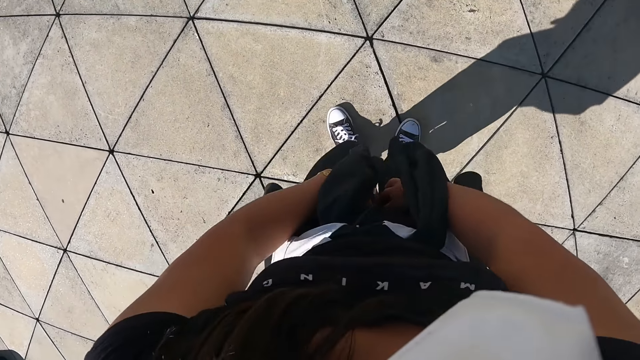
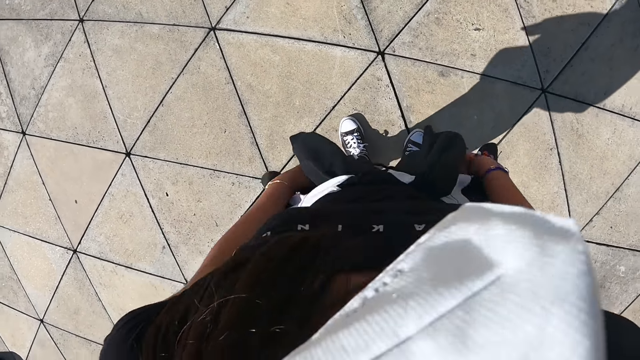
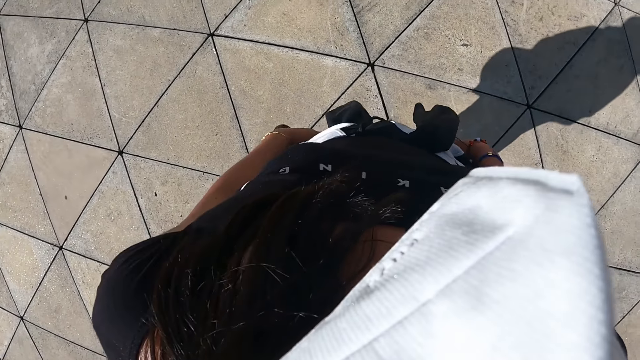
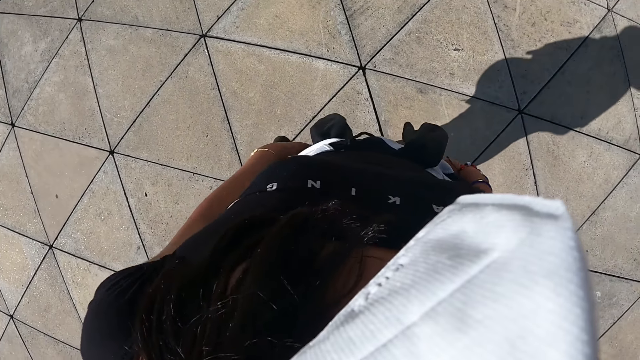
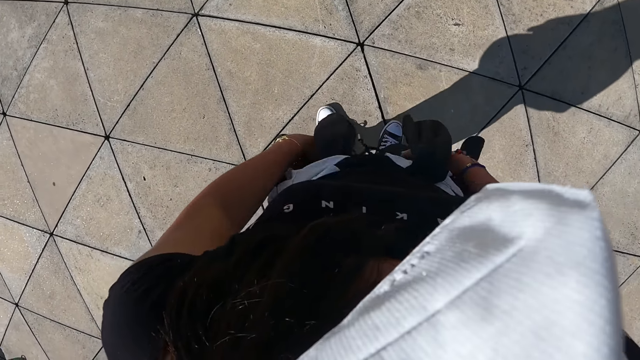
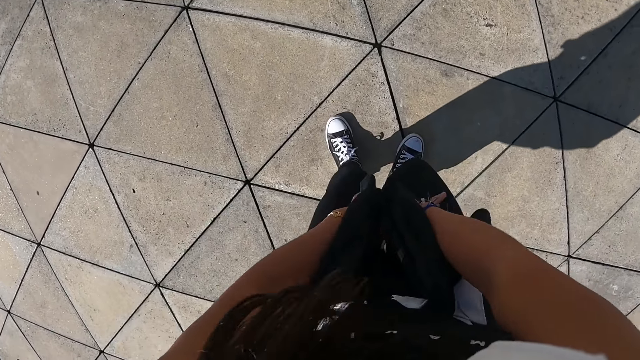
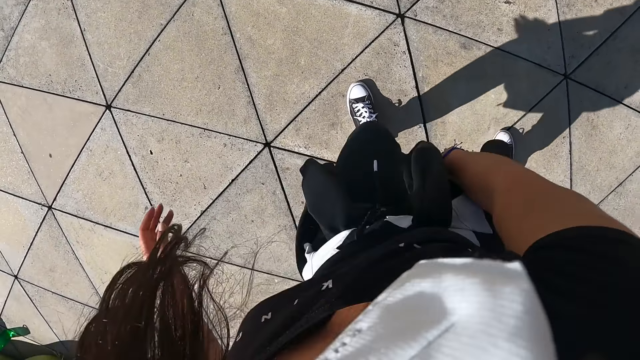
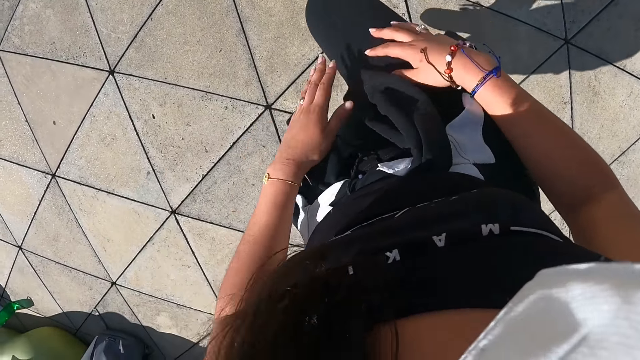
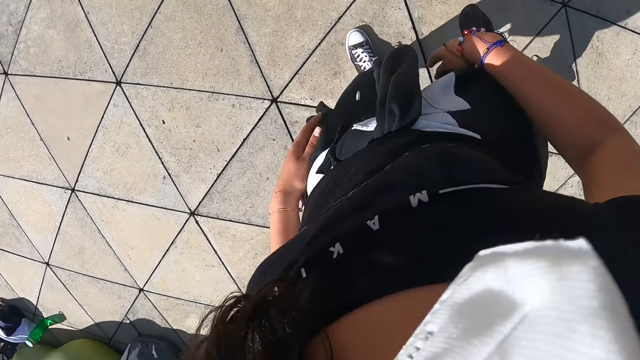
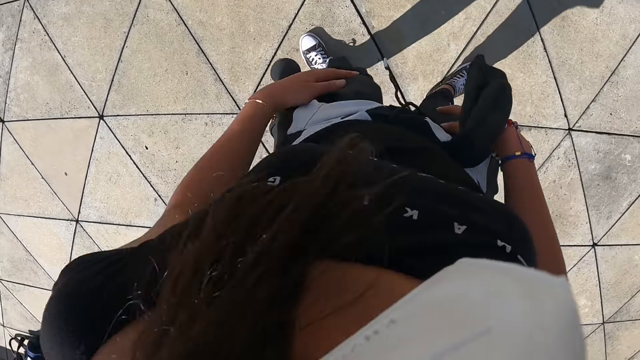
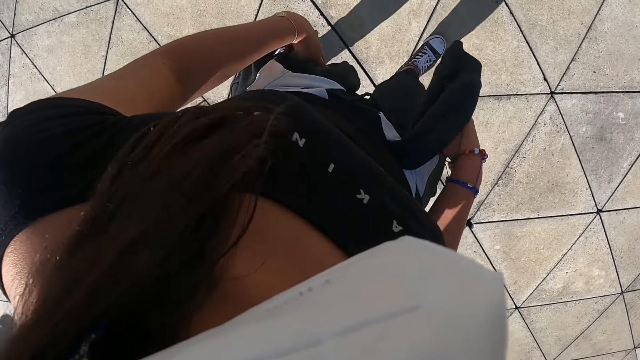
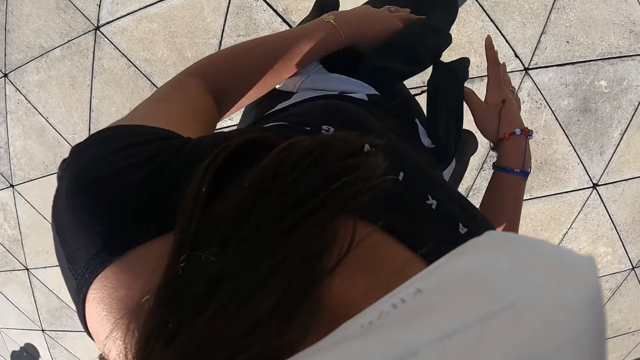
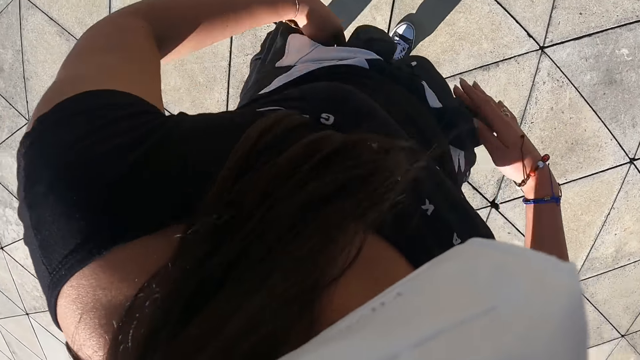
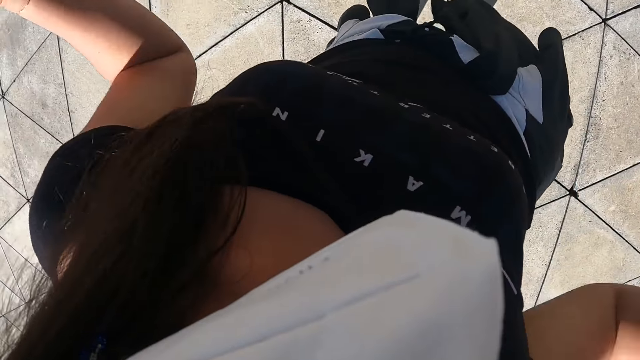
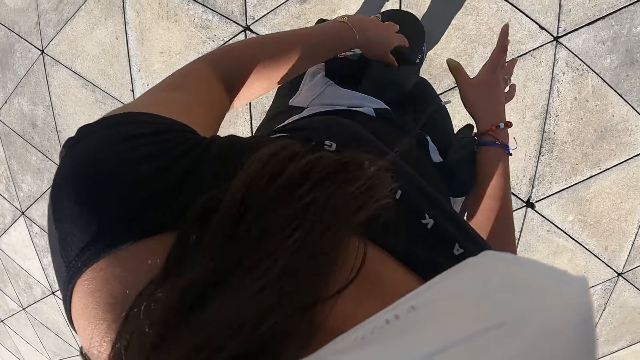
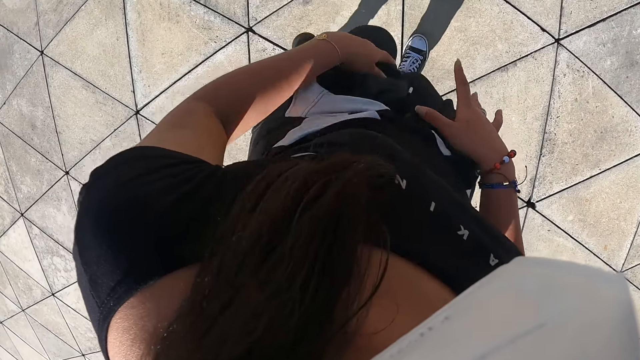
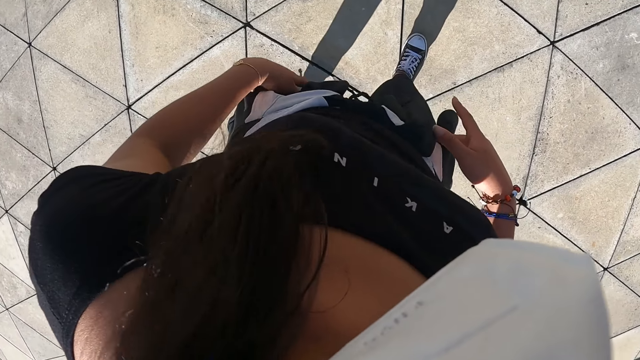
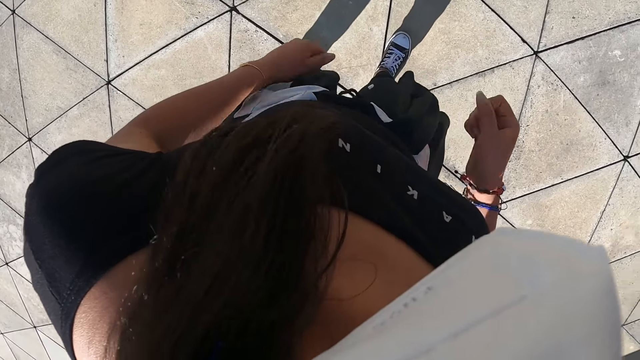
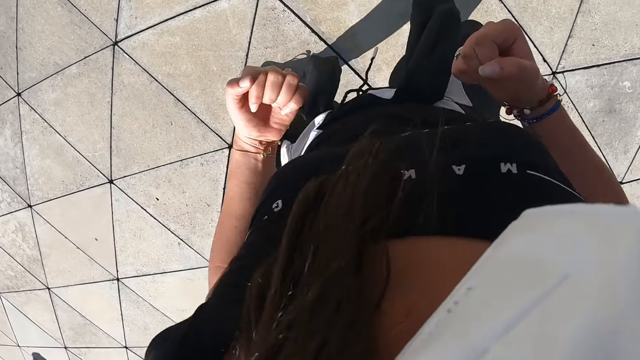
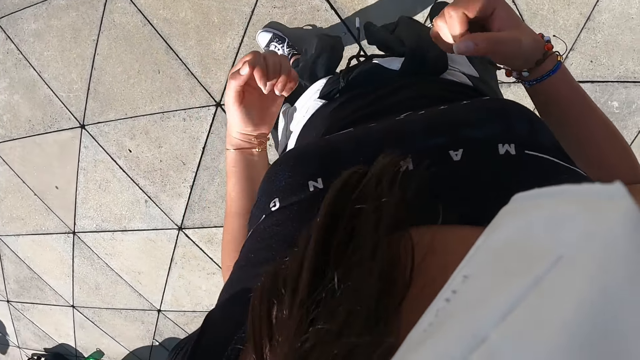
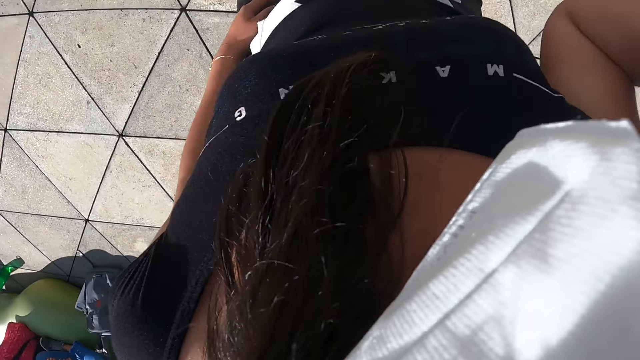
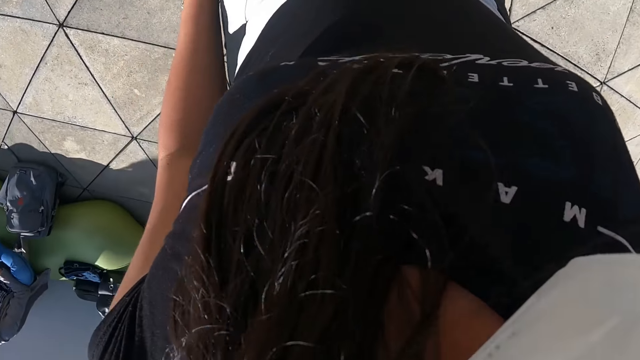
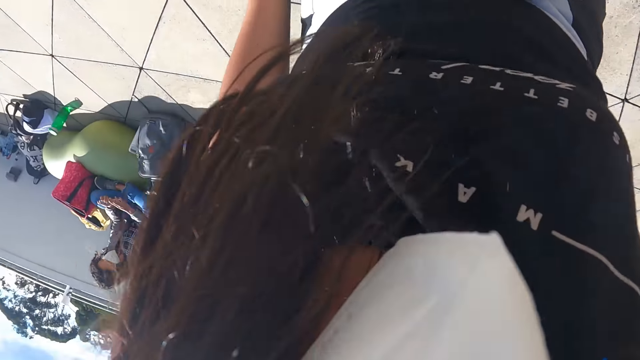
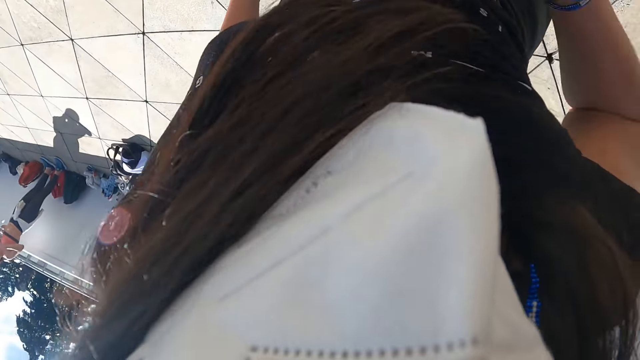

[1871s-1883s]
The camera wearer dances. She exercises her body on the fitness ground.

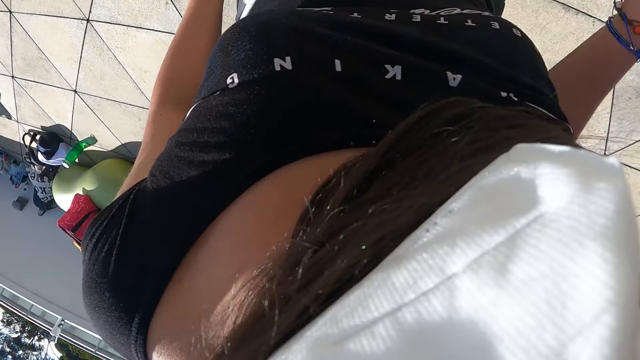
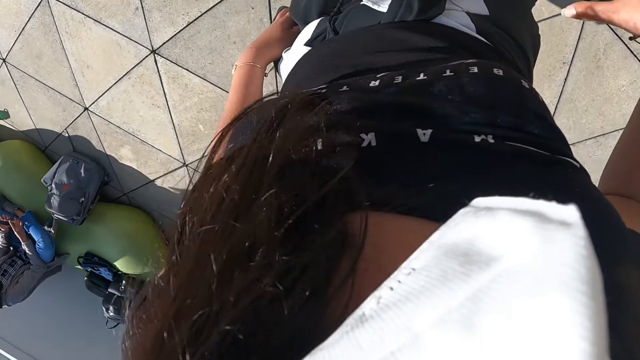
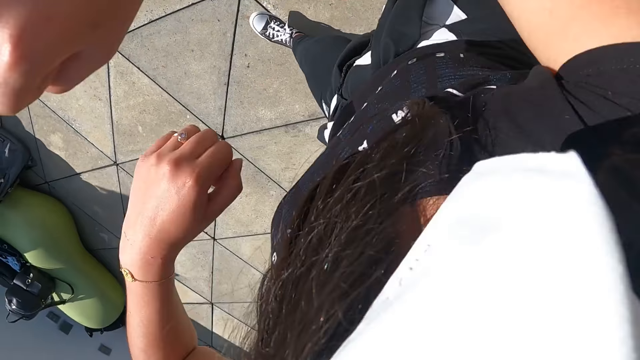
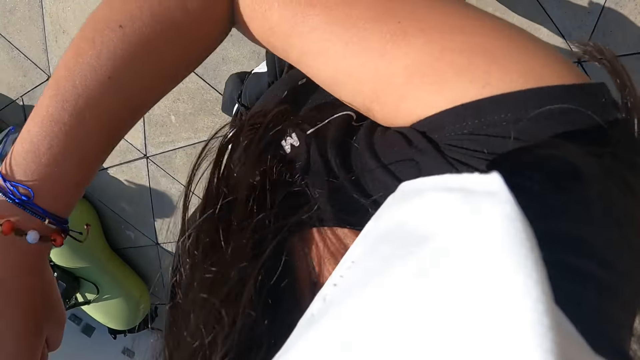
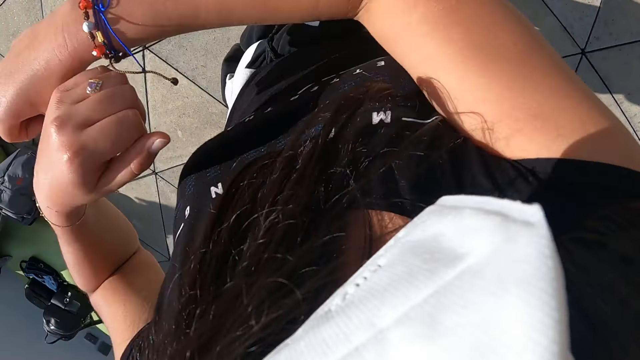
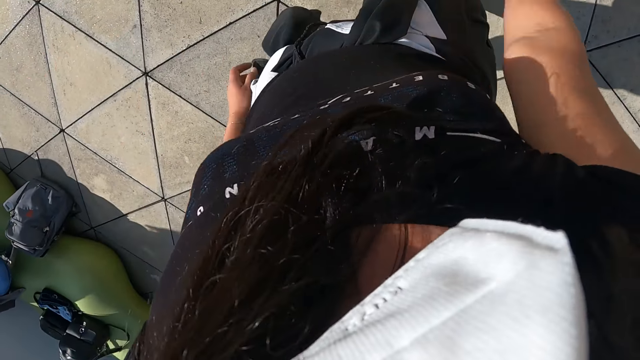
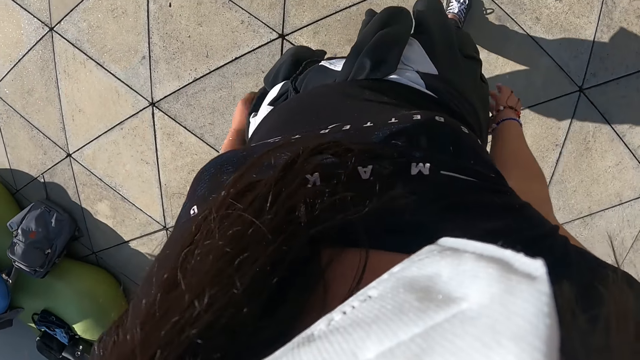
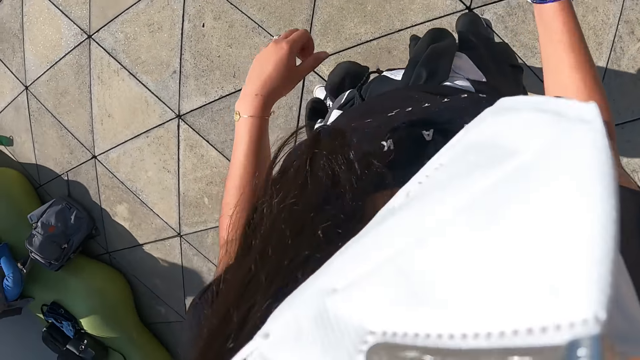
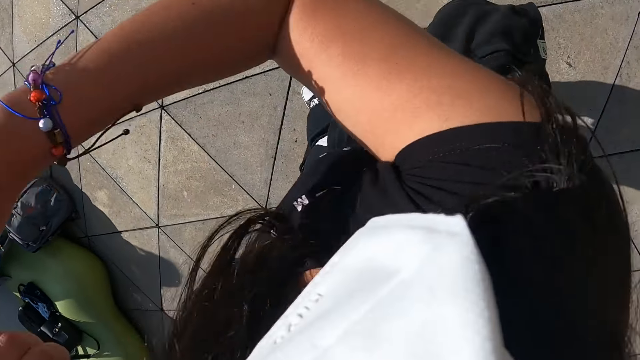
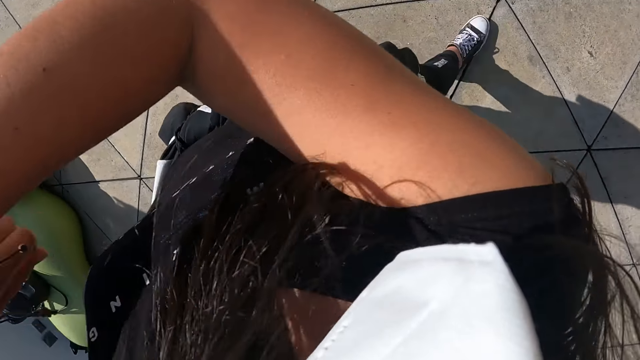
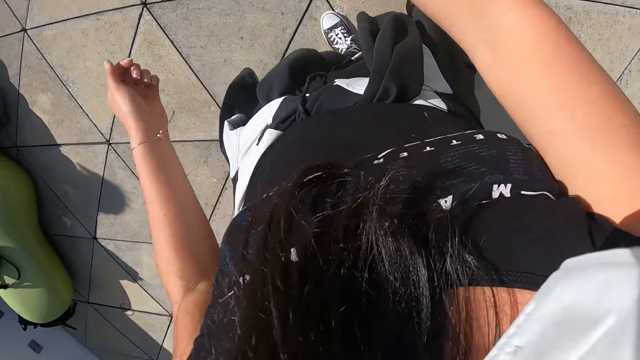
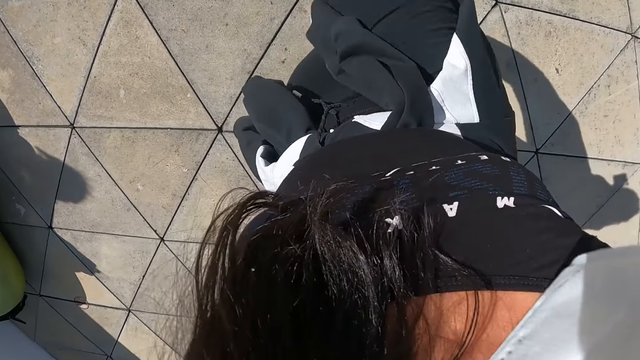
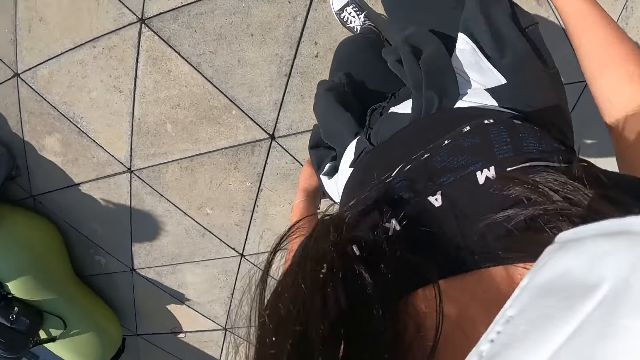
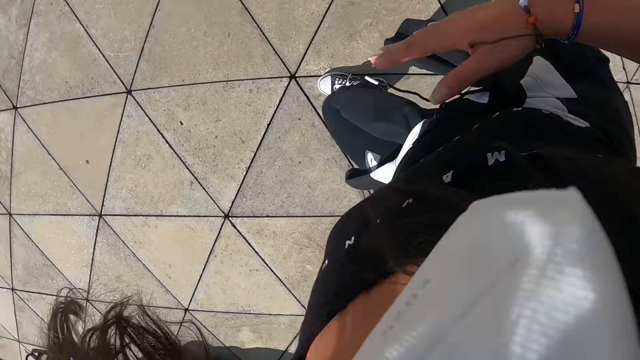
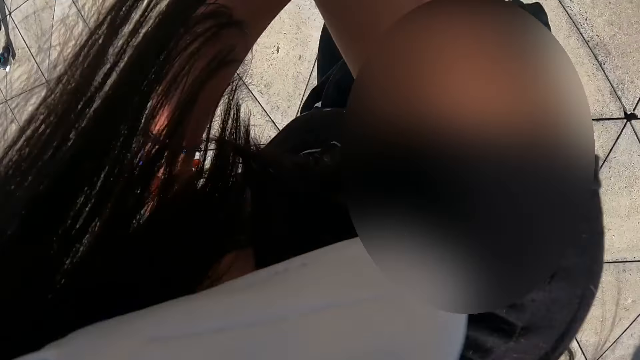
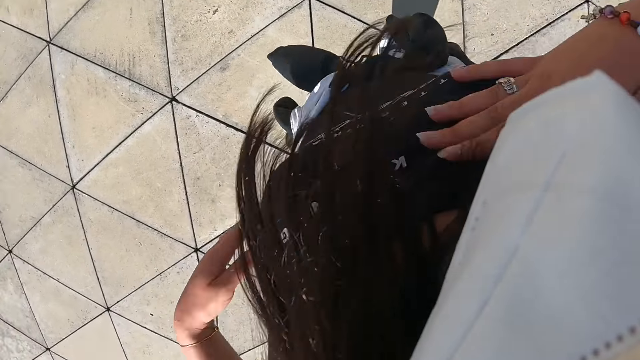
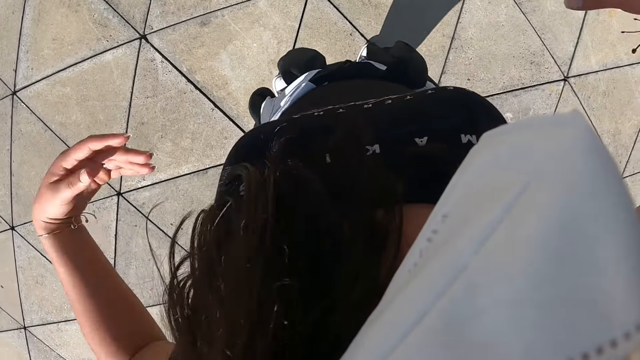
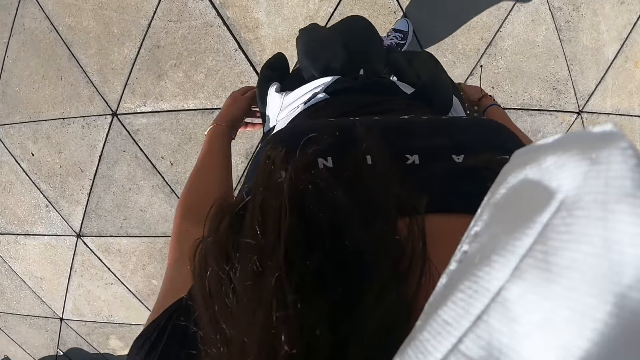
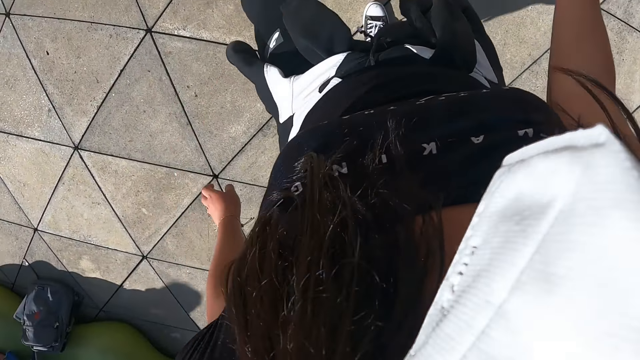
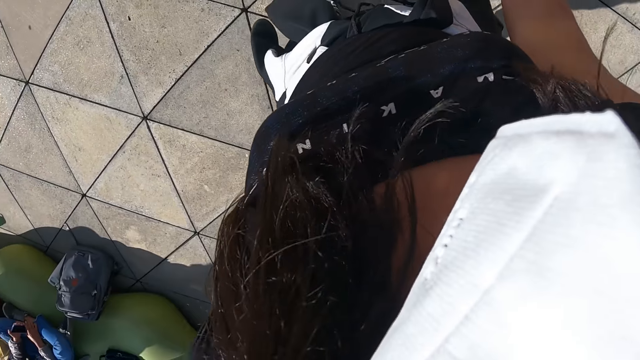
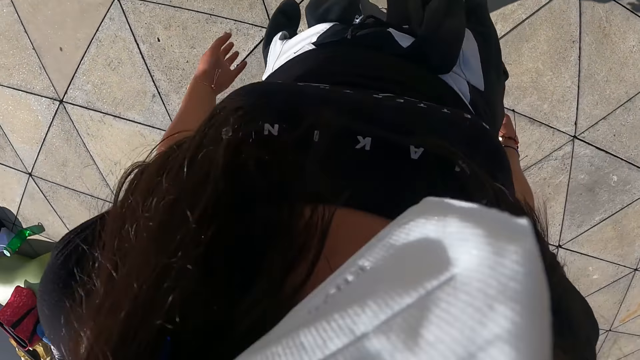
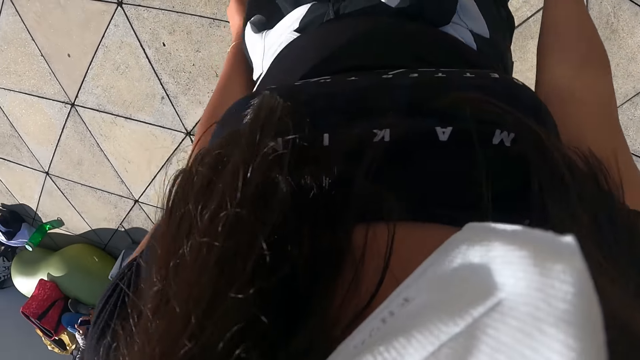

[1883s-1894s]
The camera wearer places her right hand on her chest.
